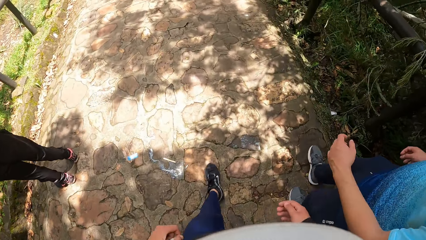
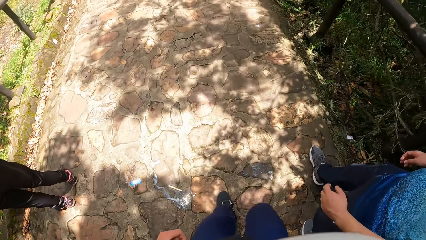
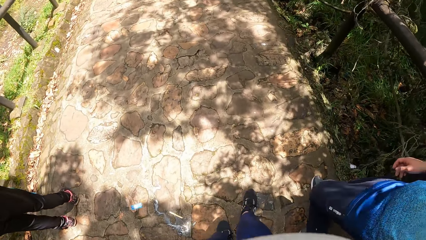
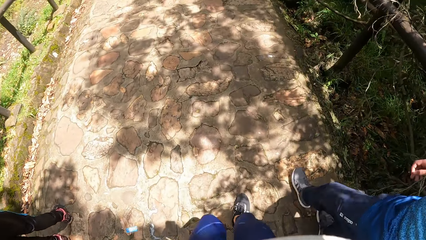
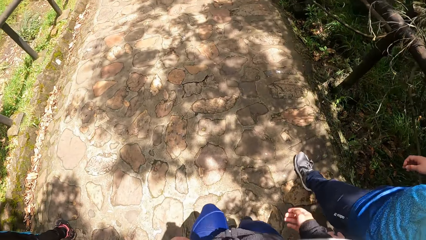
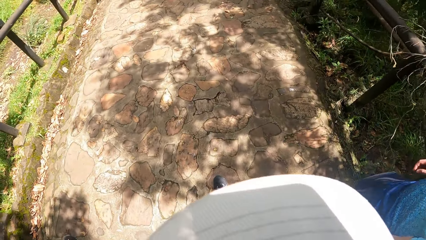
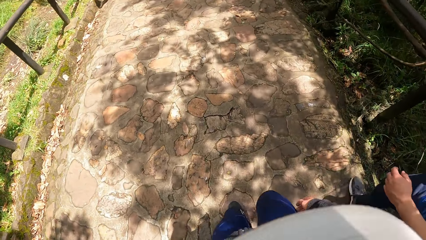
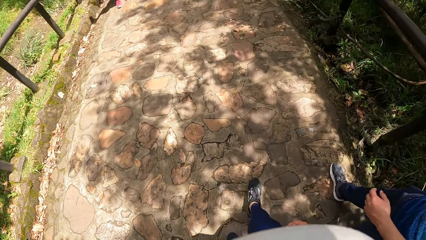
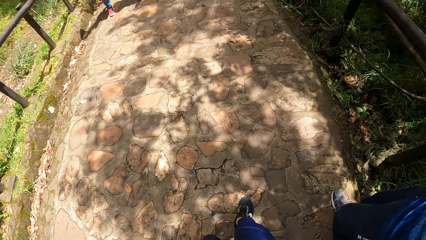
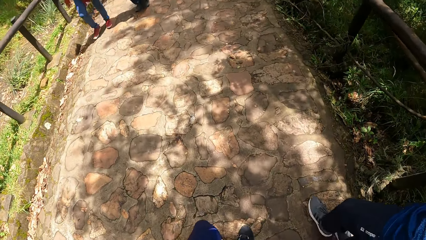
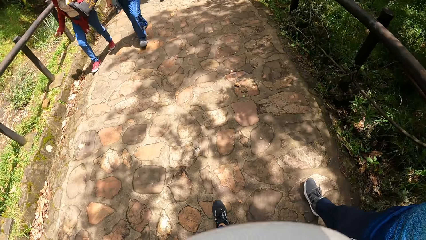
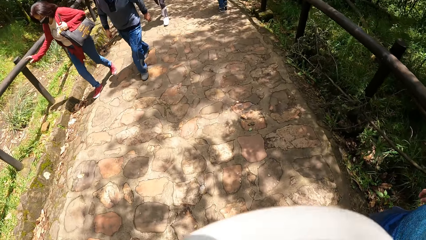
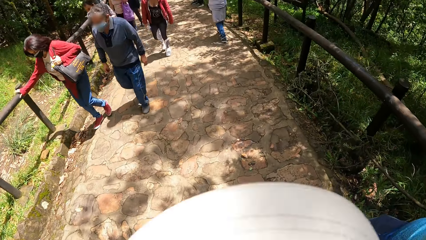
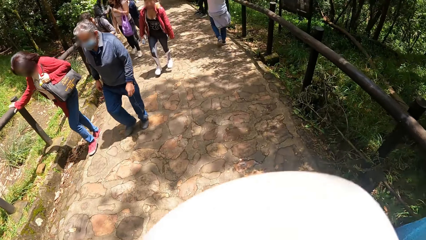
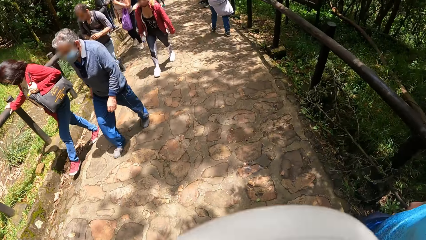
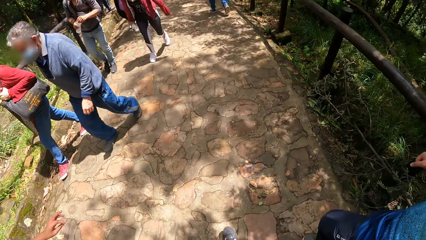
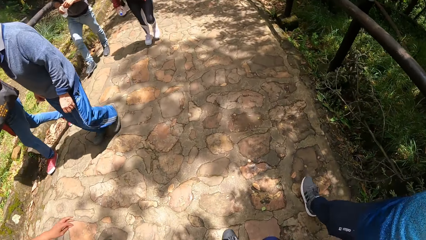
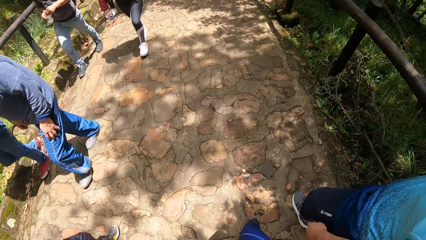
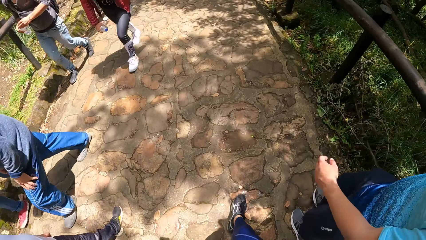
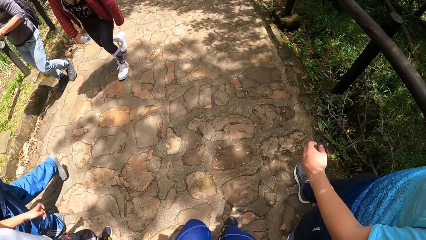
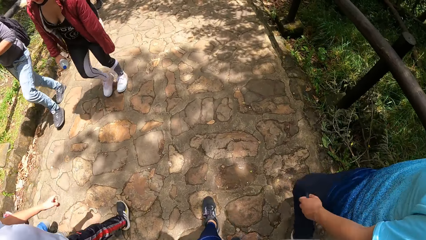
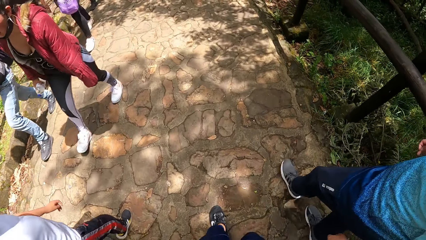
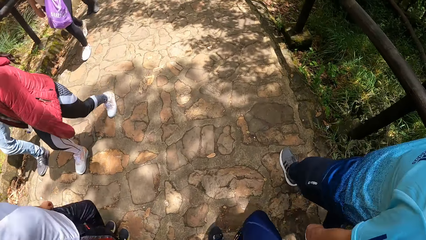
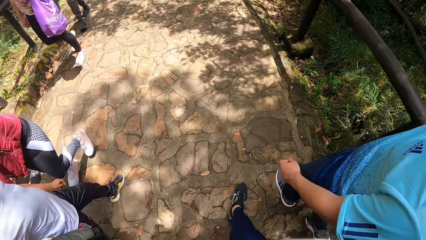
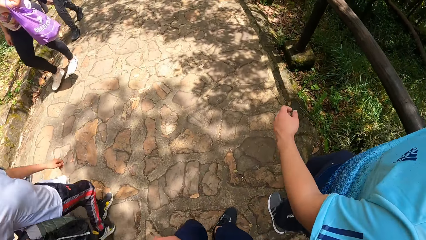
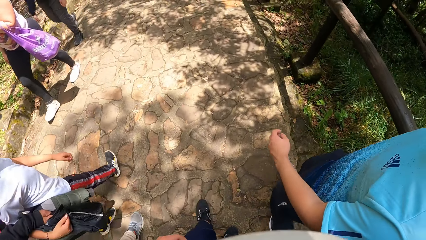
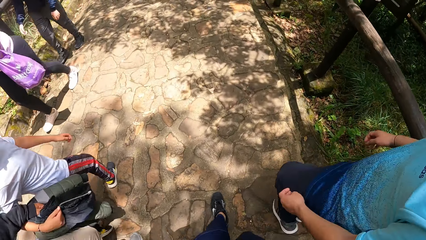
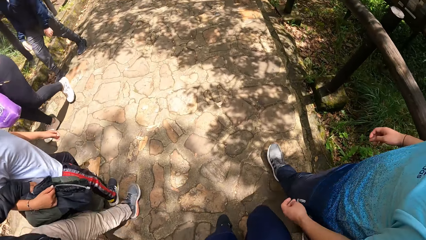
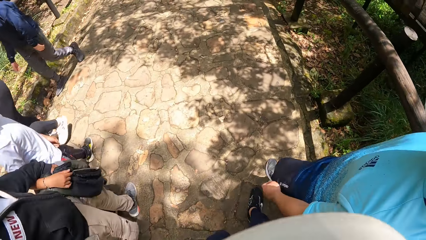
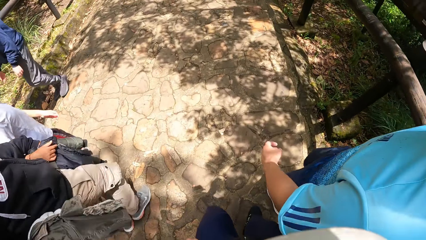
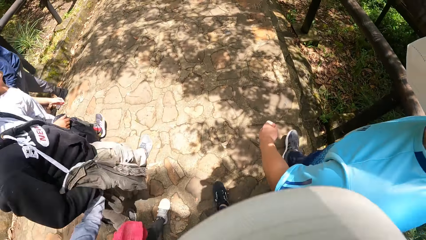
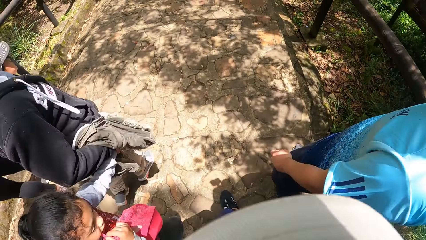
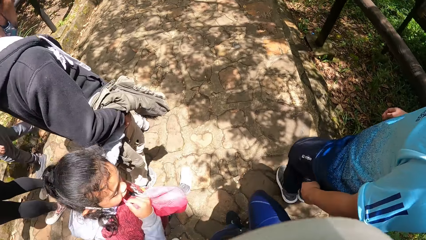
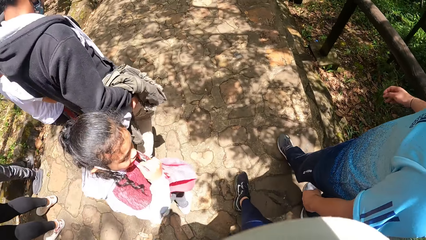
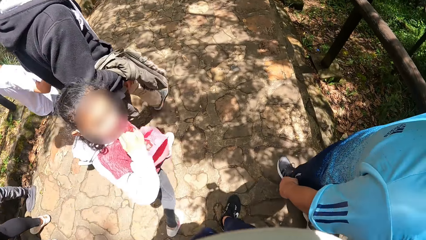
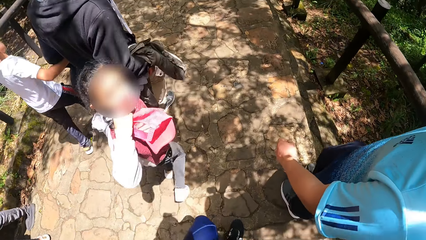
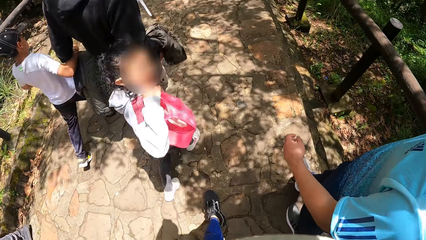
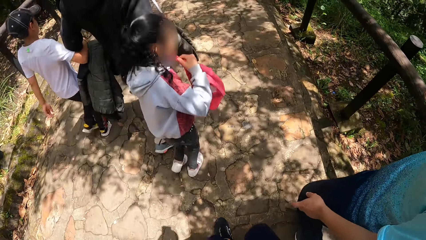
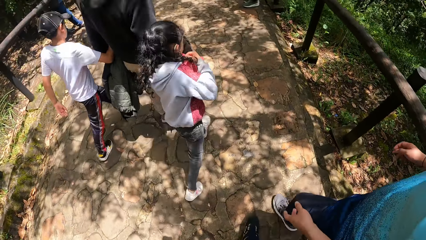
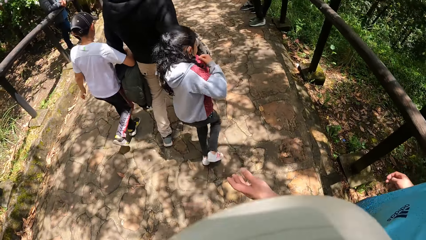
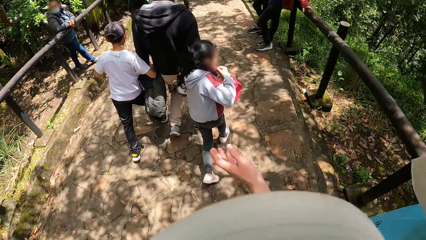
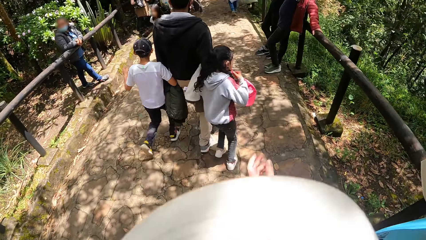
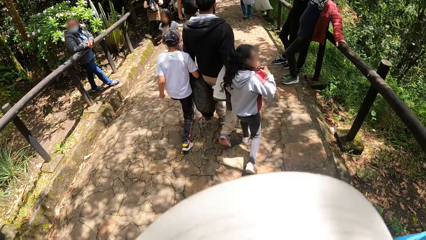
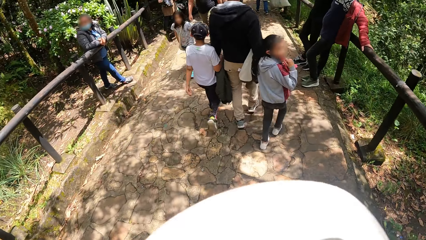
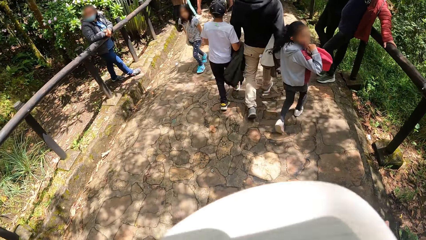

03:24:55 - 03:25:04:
A group of people walks past the camera wearer.

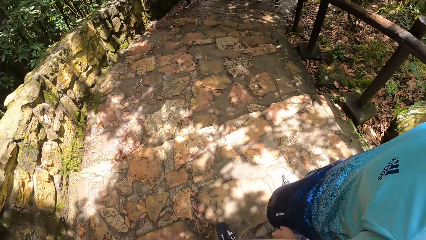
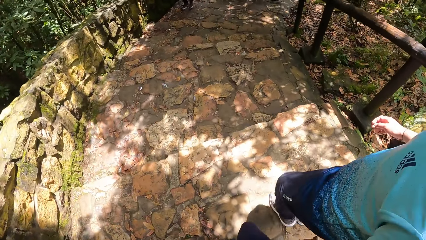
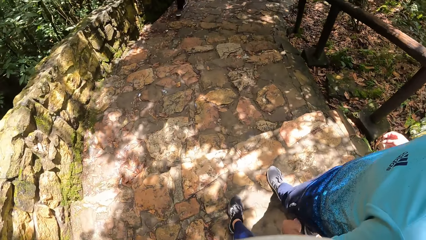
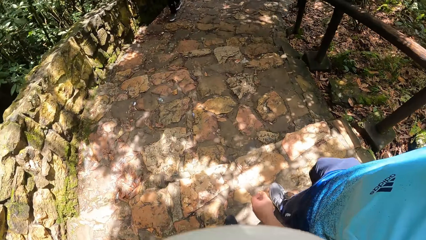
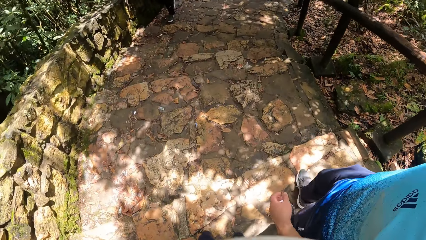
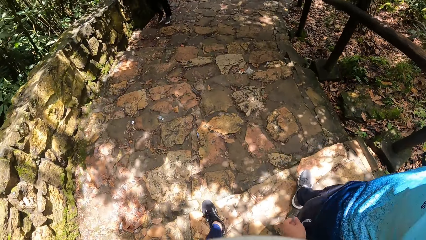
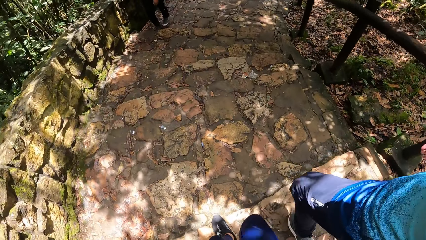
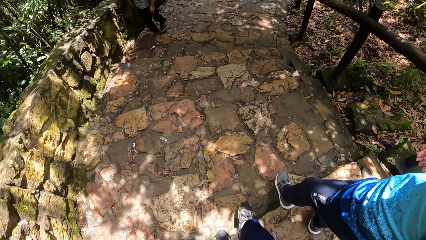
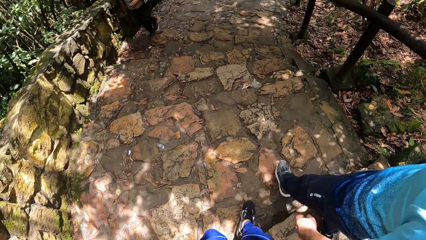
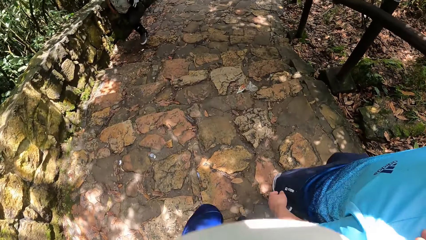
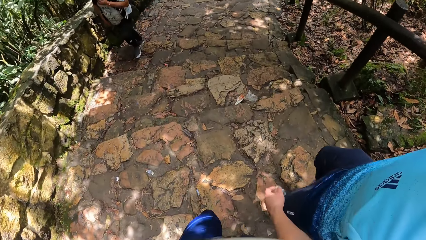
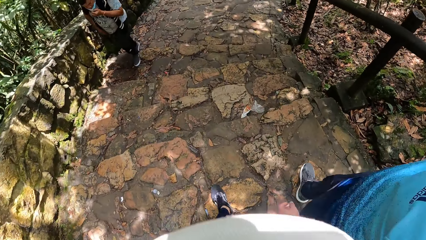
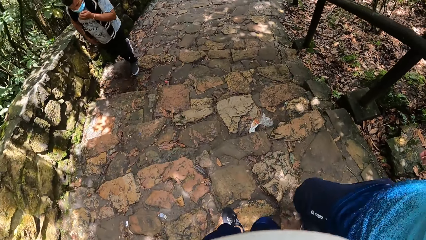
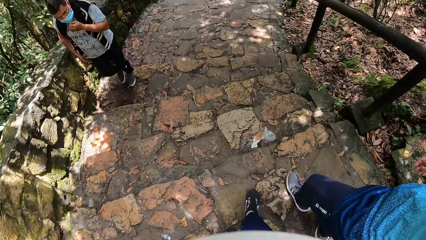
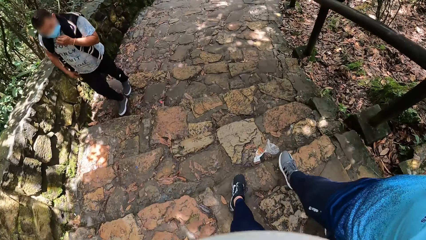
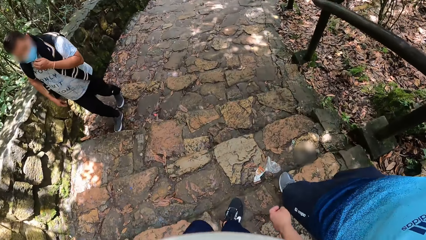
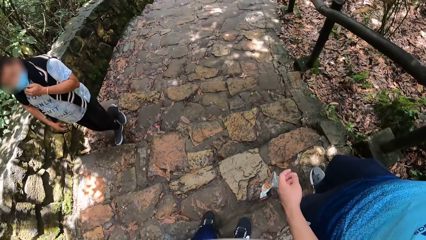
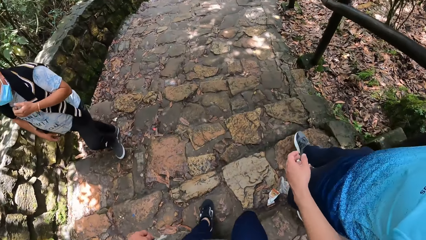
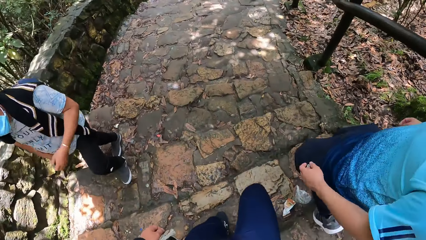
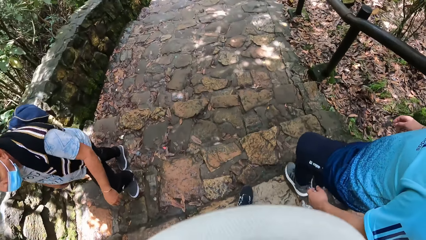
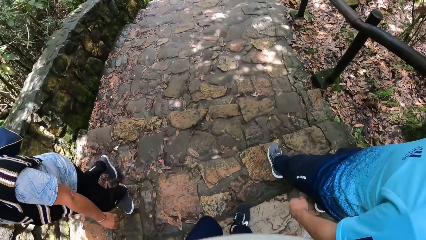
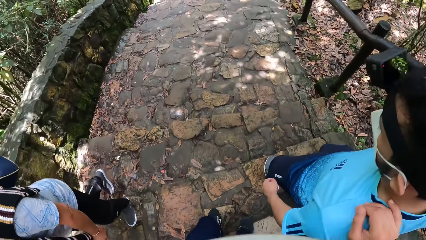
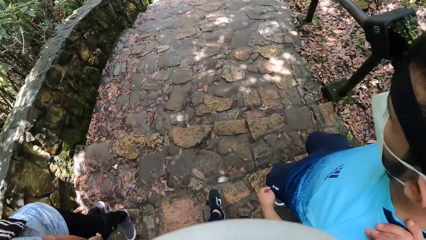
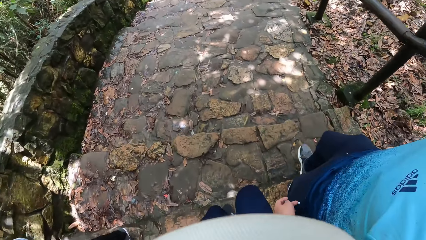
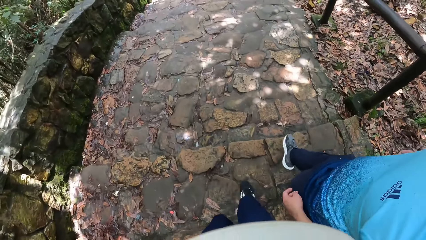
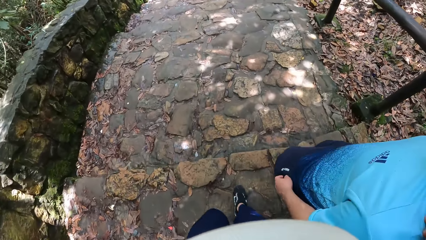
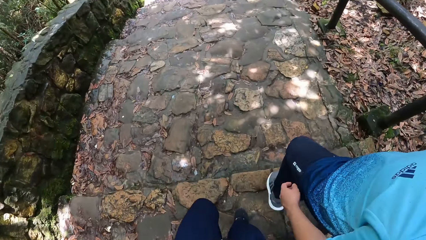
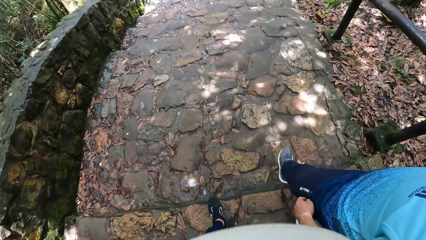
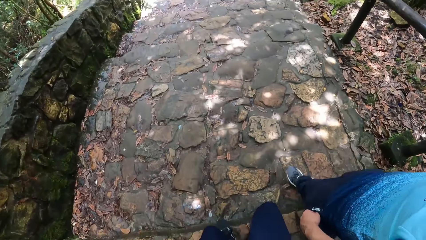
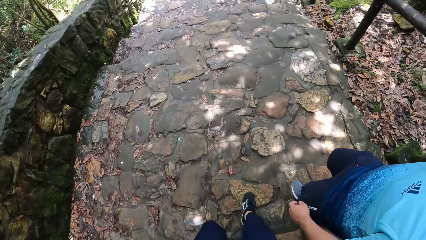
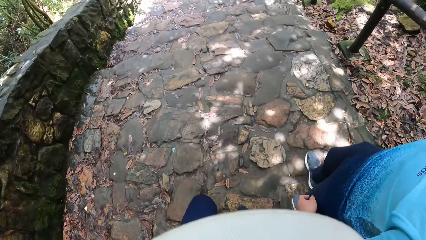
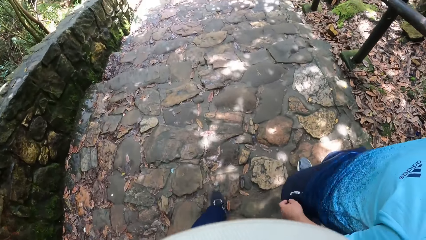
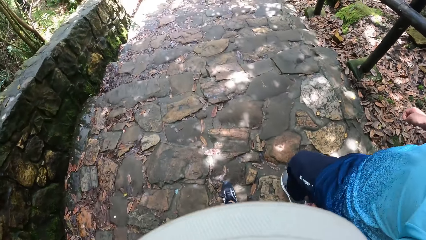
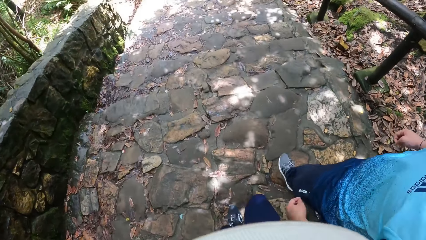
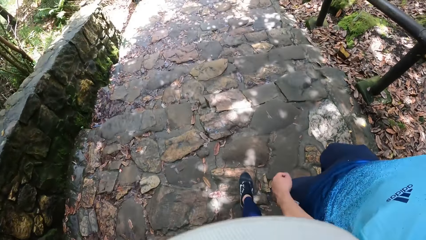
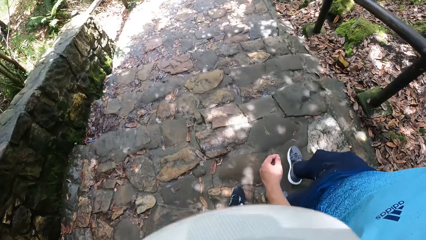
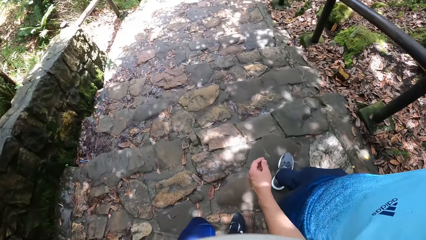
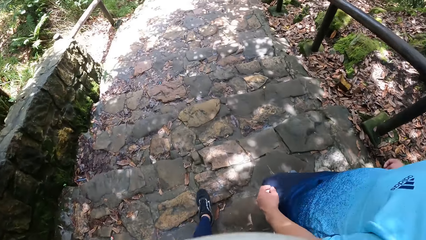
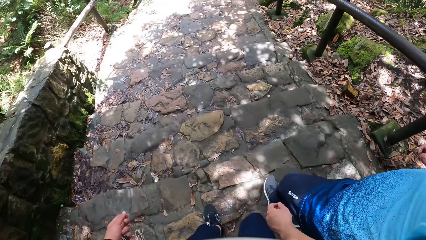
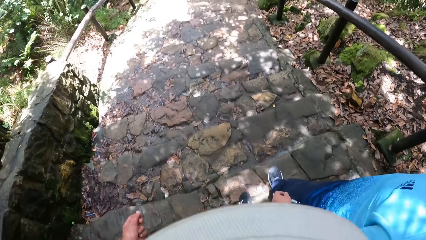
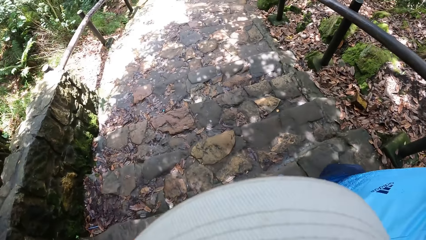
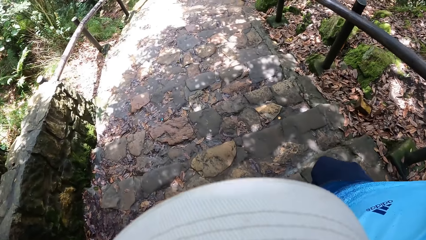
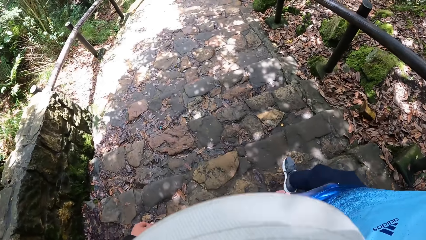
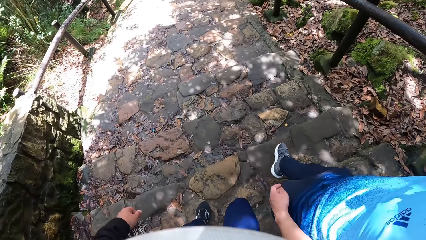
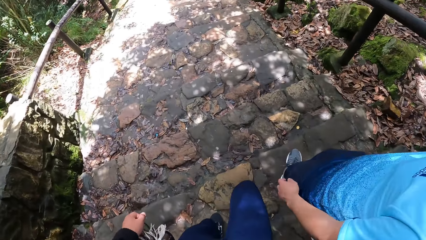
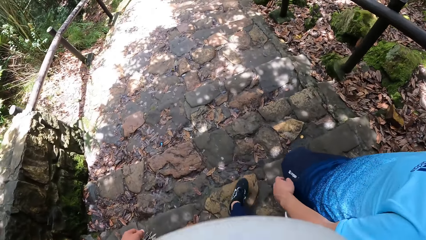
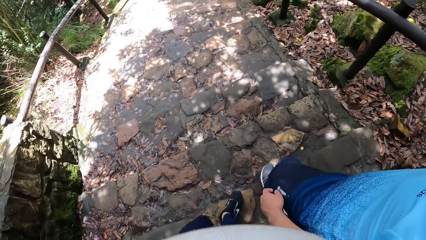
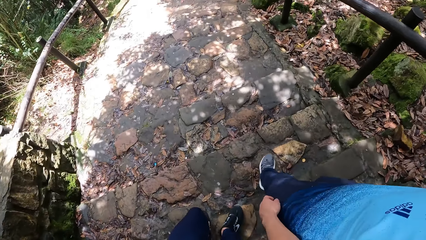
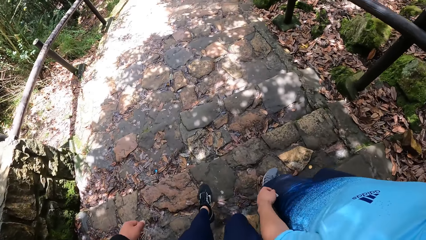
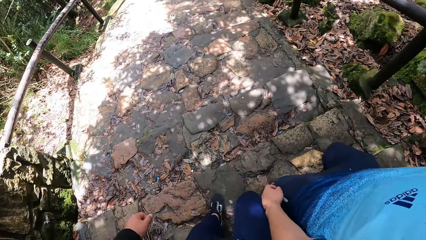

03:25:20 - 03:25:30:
The camera wearer climbs down a stairway on the hill with the man.
